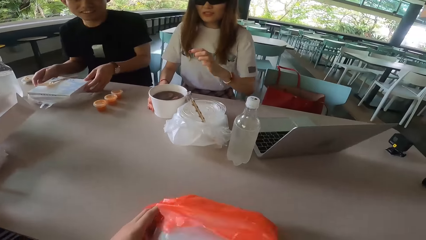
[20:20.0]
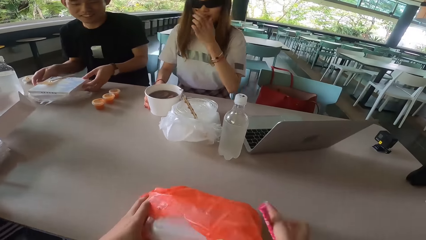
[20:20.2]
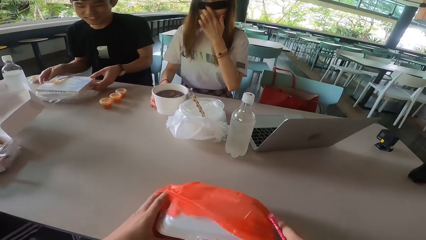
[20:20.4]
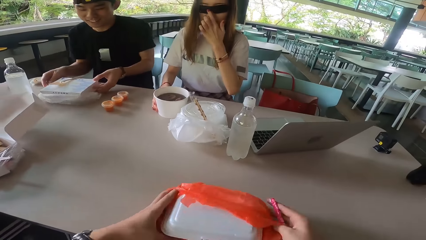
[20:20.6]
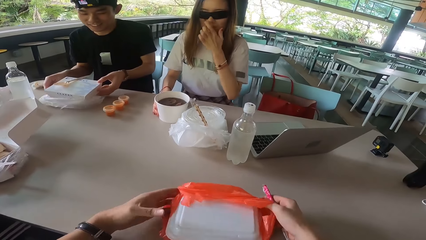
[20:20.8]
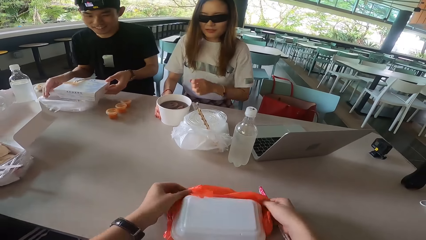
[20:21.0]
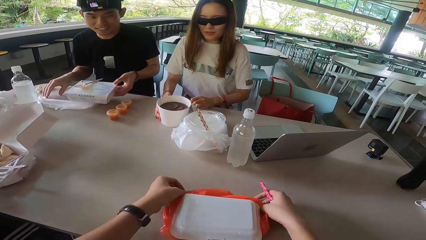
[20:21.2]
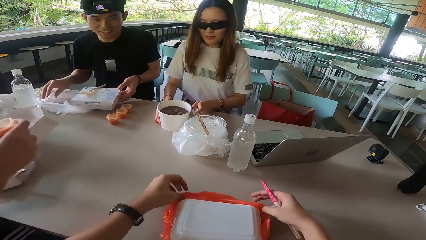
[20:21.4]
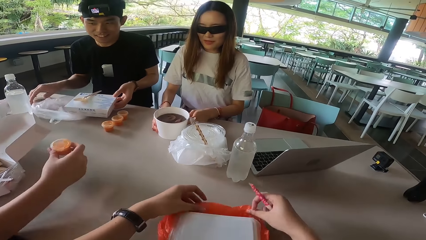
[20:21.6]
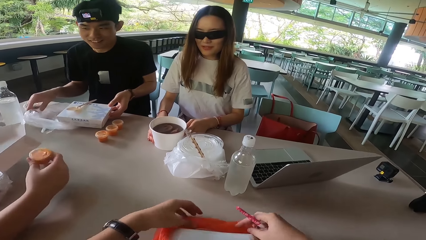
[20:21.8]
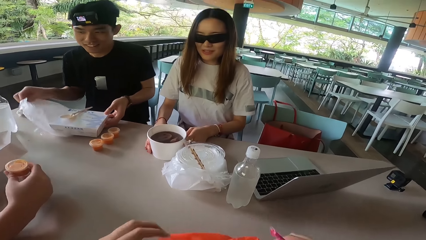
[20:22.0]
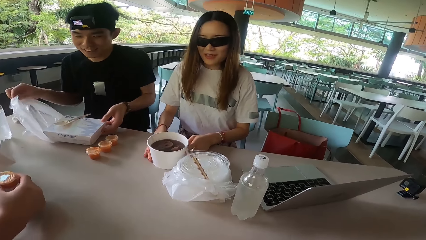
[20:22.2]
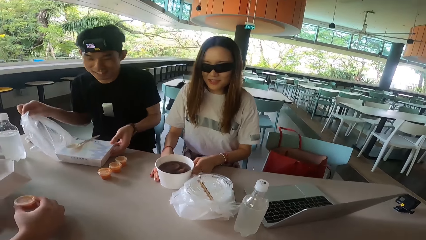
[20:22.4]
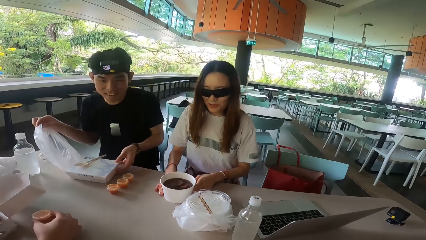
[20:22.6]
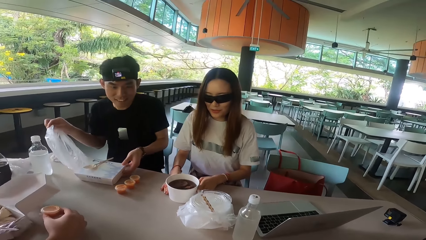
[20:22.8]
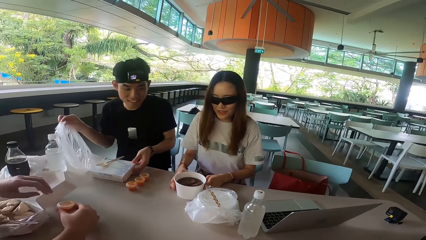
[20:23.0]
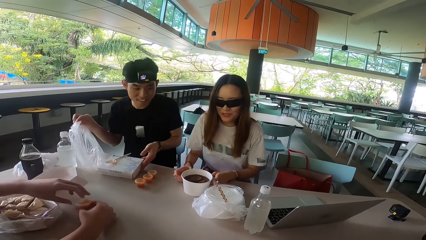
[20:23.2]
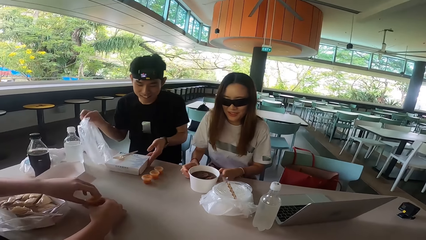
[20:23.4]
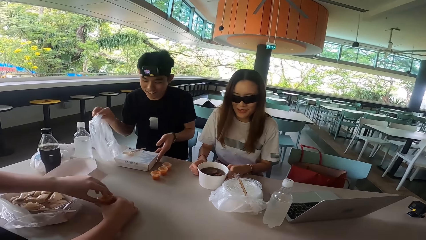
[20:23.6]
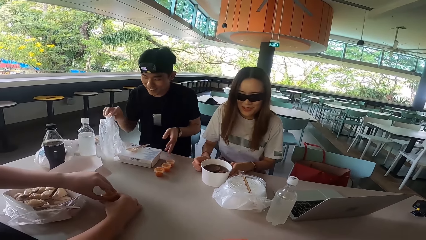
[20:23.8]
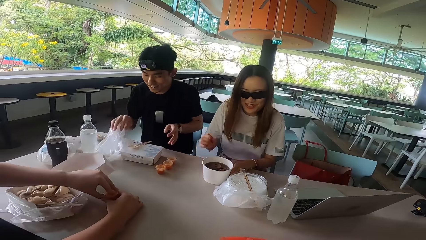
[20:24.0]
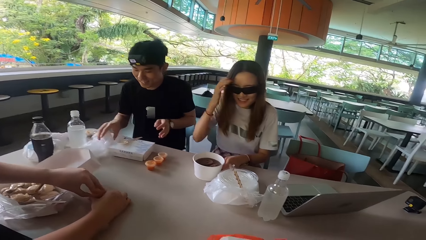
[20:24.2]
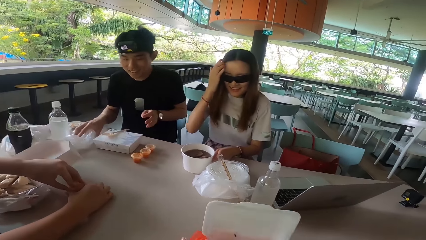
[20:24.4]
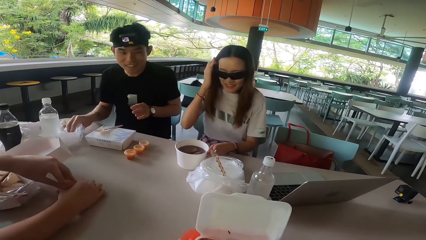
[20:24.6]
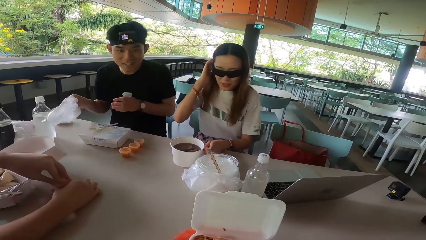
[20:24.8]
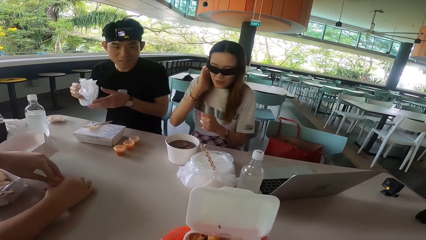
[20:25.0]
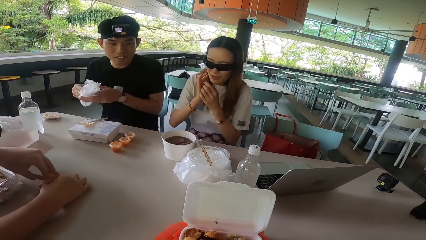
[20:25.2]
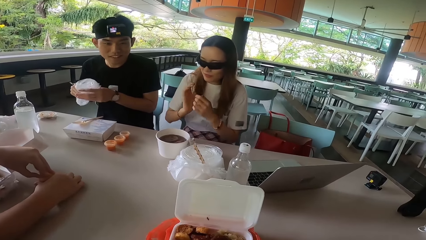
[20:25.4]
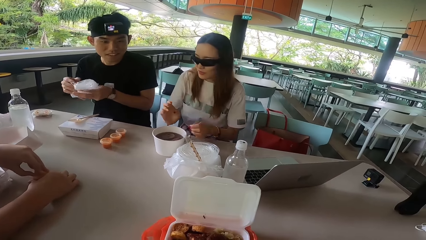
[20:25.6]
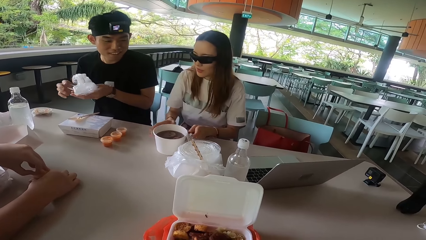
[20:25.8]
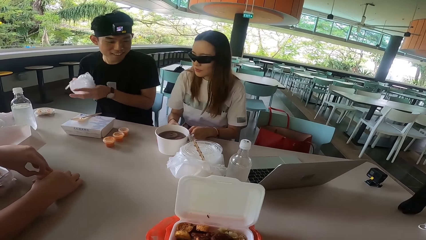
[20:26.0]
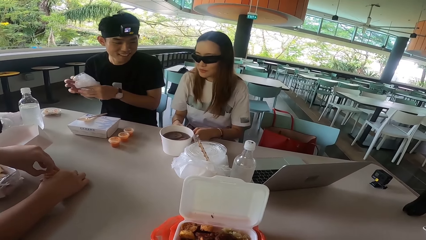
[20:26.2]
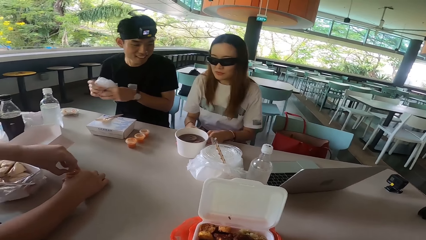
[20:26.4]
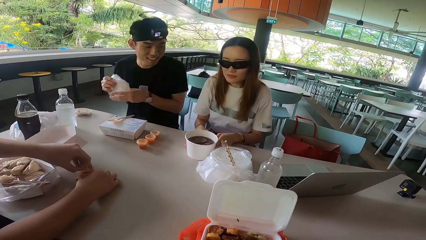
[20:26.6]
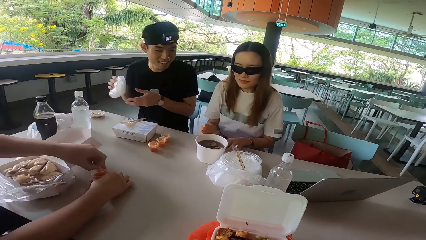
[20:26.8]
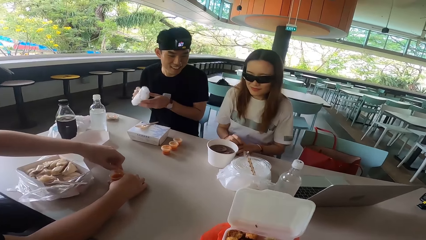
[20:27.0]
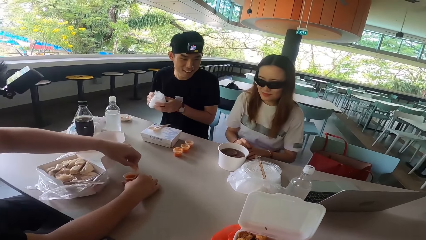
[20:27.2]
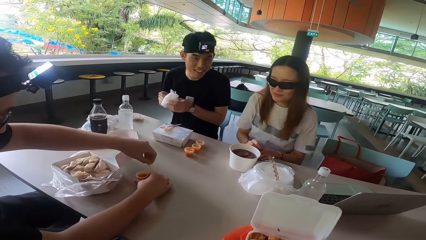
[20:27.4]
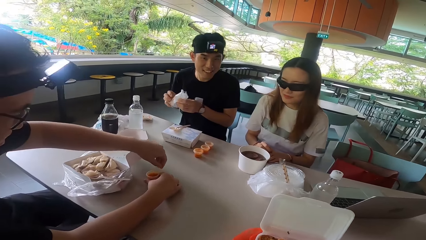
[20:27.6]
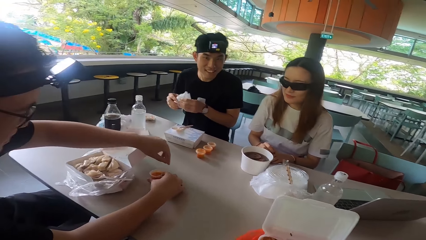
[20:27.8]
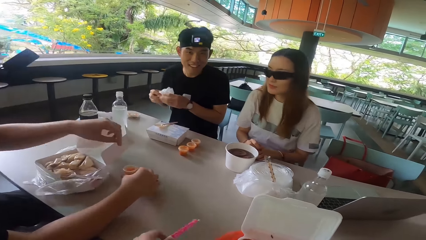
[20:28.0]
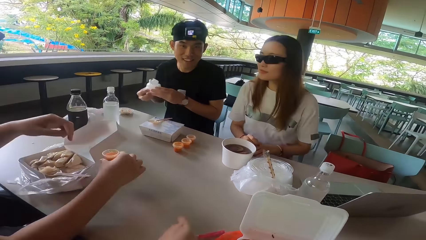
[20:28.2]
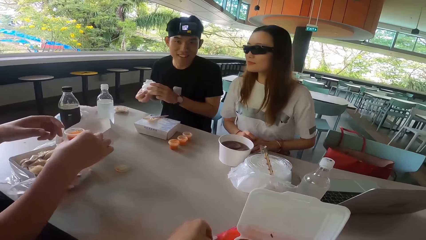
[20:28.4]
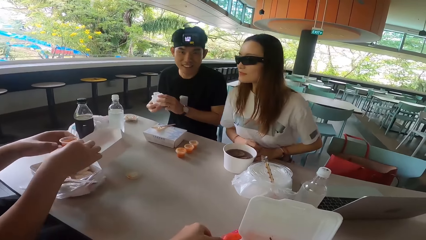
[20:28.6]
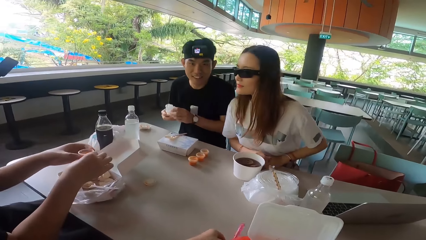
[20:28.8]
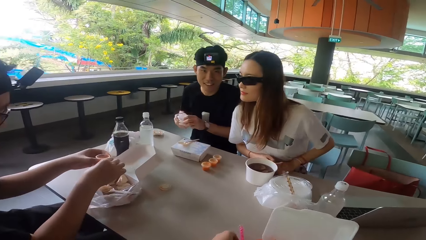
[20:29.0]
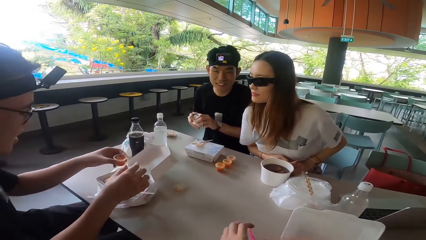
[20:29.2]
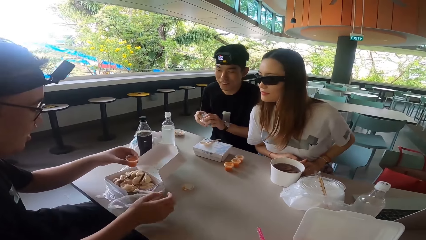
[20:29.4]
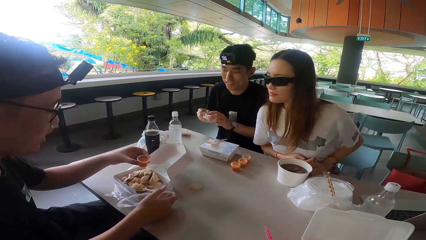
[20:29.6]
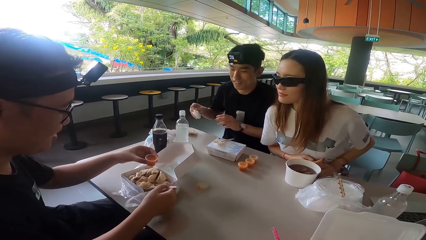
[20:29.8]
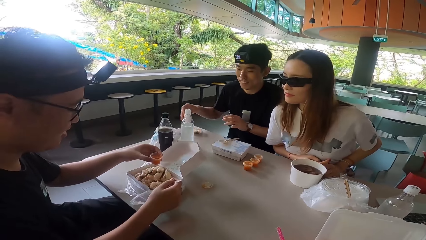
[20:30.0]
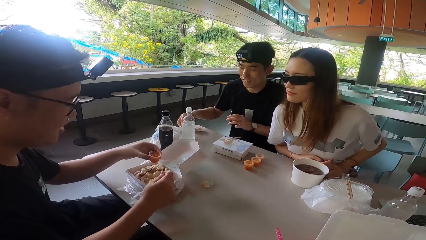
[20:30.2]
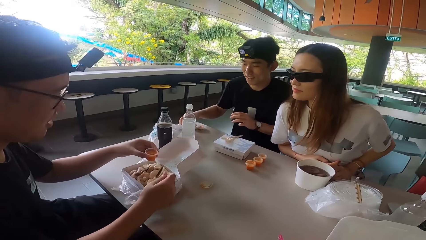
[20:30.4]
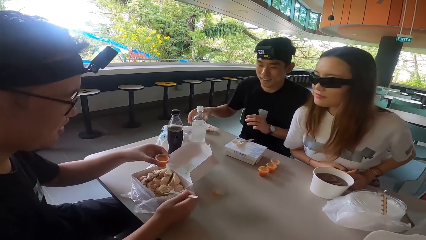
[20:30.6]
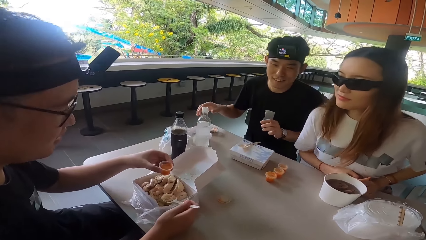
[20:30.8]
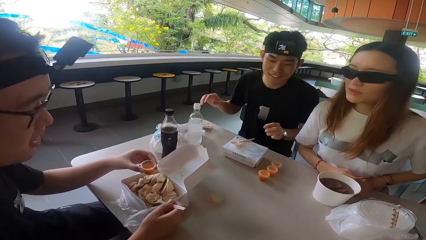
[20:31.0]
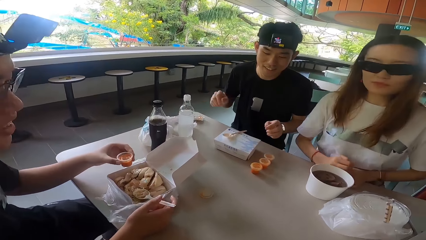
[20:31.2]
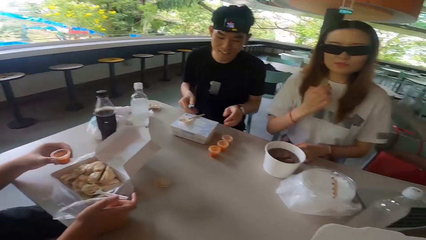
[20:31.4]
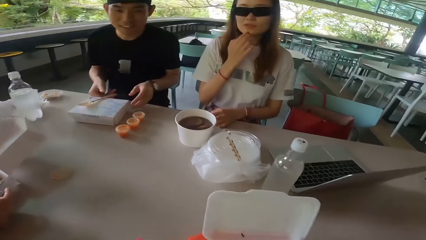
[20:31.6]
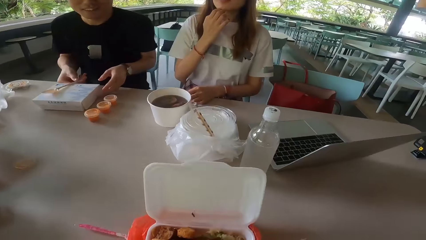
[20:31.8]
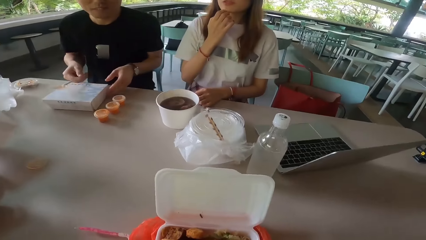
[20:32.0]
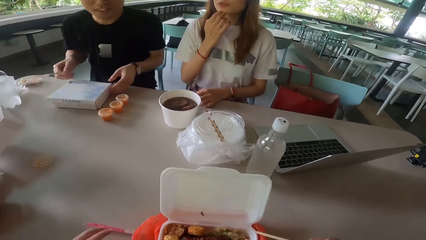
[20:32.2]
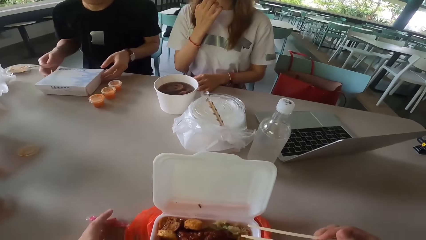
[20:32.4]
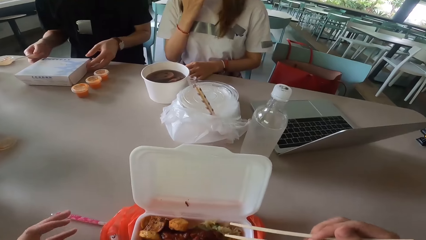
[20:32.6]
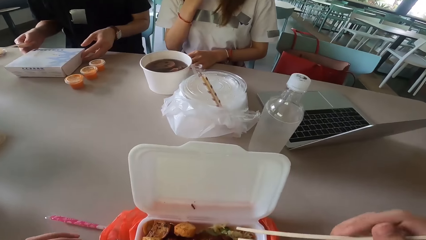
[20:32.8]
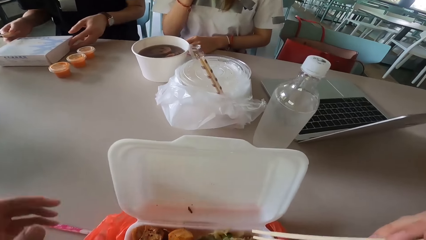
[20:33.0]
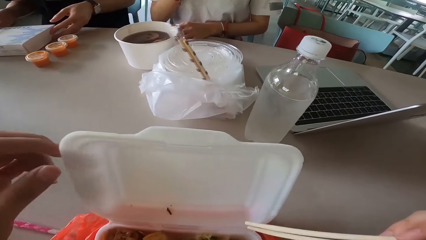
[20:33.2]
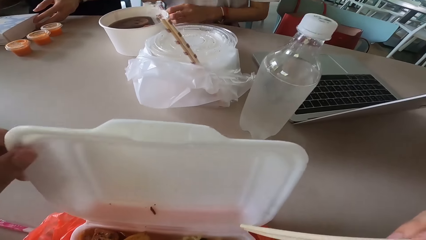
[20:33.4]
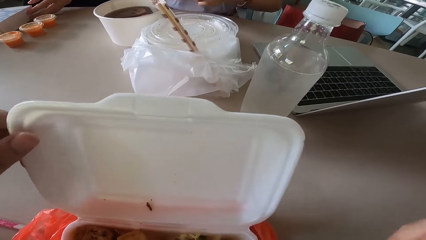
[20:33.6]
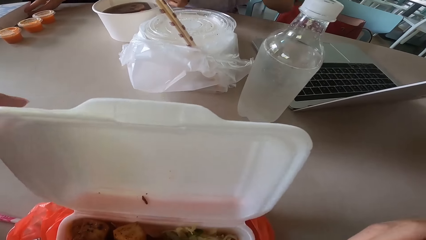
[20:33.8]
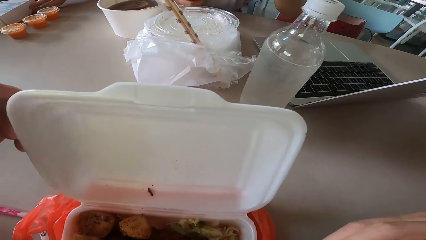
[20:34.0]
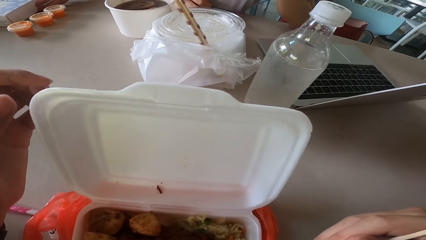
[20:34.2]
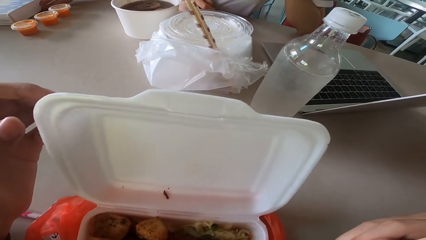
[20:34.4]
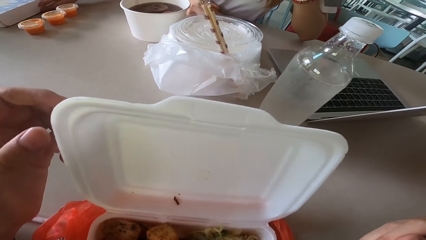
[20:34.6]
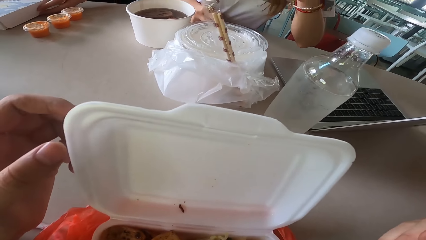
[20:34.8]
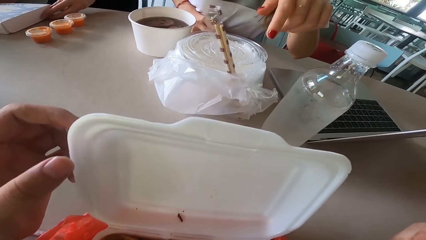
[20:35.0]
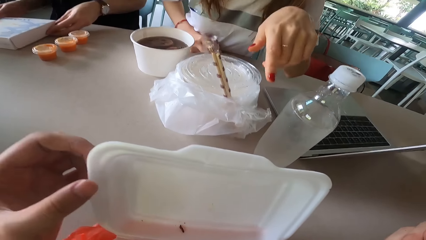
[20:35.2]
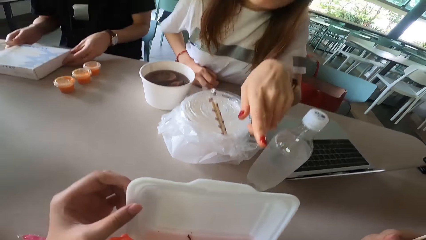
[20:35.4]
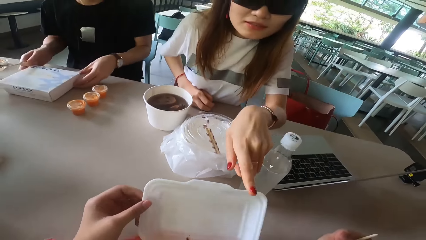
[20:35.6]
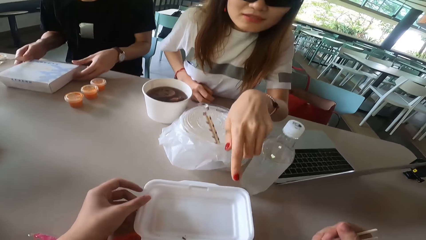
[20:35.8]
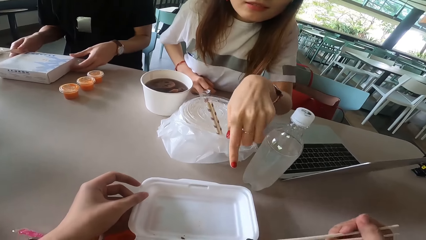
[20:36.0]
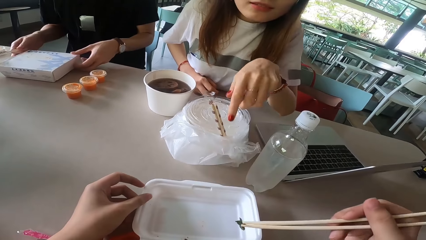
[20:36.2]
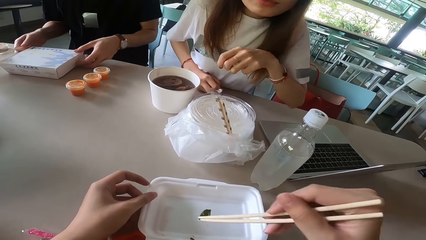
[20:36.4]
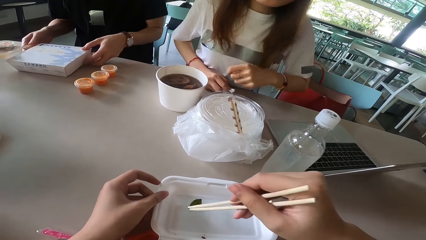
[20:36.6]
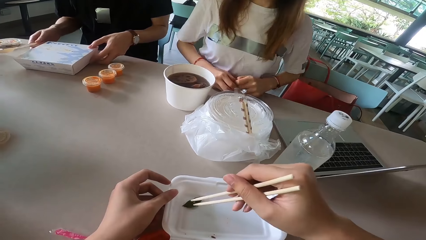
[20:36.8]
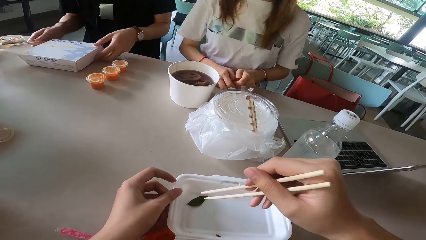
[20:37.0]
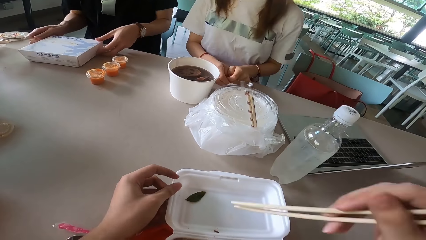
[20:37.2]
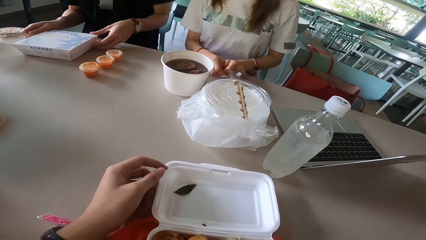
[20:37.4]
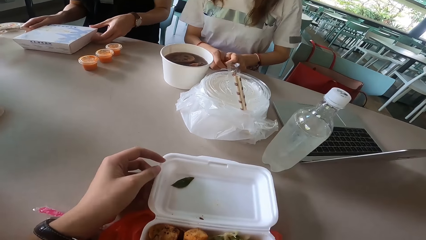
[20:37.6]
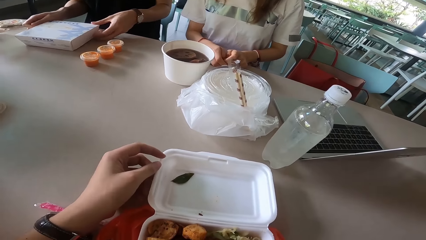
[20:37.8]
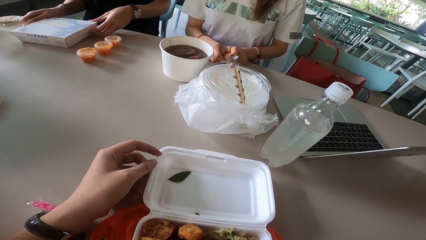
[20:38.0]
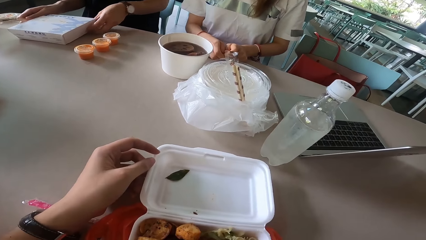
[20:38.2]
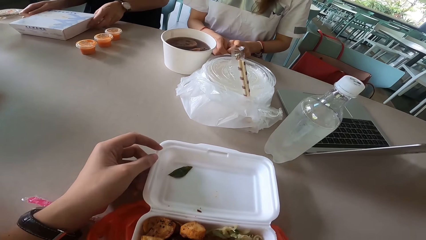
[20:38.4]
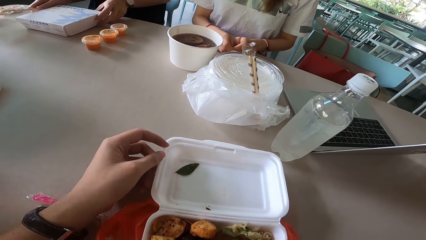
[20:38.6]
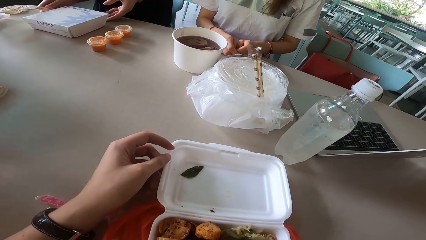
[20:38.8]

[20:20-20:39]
A man holds a tin. A woman lifts her hand. The camera wearer folds the paper. The woman puts down her hand. The man moves the plastic paper. Another man holds the container. The first man pulls a paper. The woman holds the container. The other man opens a tin. The woman pulls her hand off the bowl and pulls her hair. The first man picks up a plastic paper, switches the plastic paper to the other hand and folds the plastic paper. The woman pulls her hand off the hair and puts her hand on the table. The first man laughs. The other man lifts the container, picks up the sauce and switches the sauce to the other hand. The other man holds the container with the other hand. The woman looks inside the box. The first man puts the paper on the table. The woman lifts her hand. The first man holds the box. The camera wearer holds the tin. The woman points to the container and holds the tin. The camera wearer opens the tin. They put a leaf on the lid. They hold the chopsticks.
